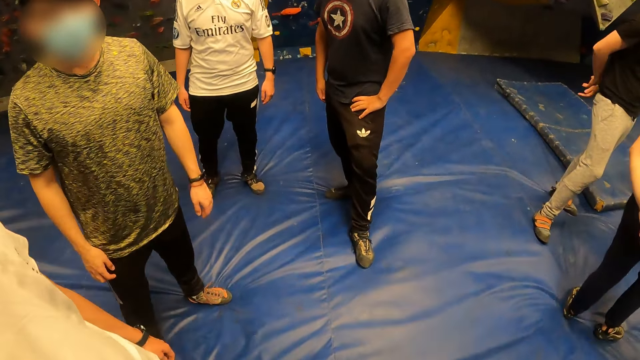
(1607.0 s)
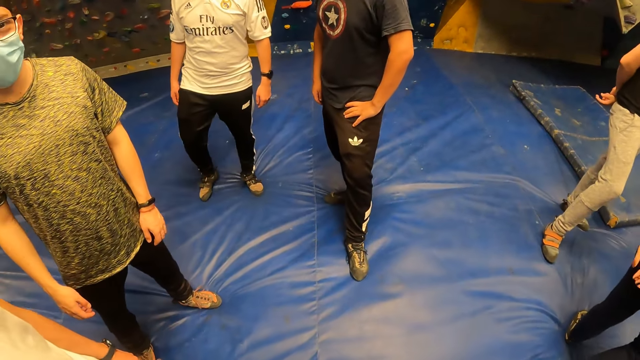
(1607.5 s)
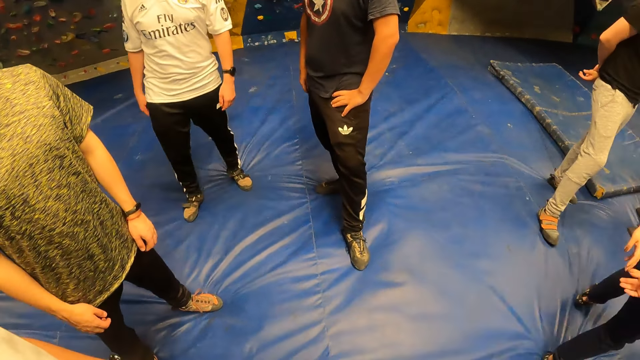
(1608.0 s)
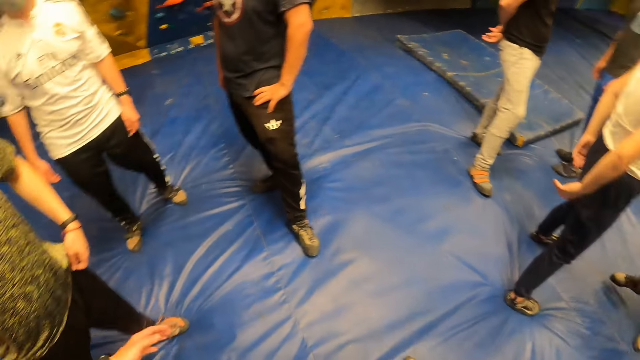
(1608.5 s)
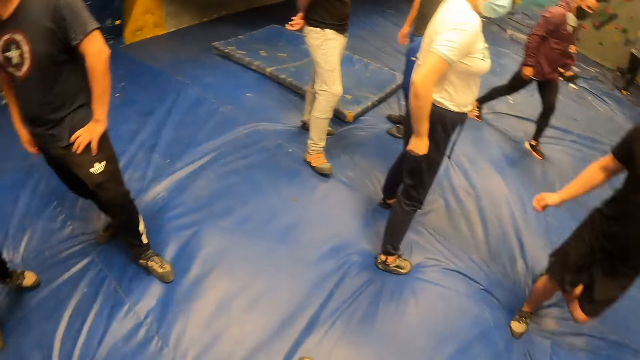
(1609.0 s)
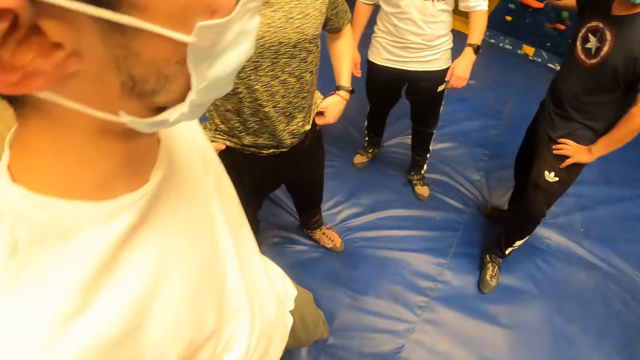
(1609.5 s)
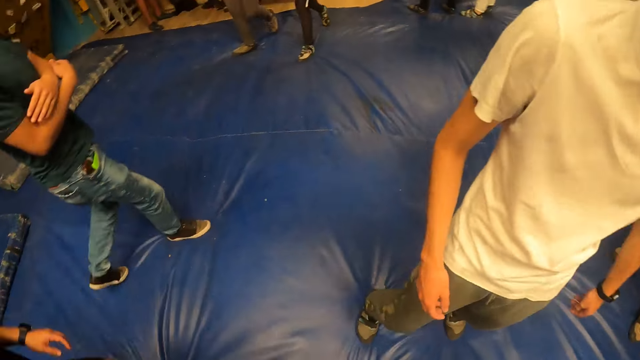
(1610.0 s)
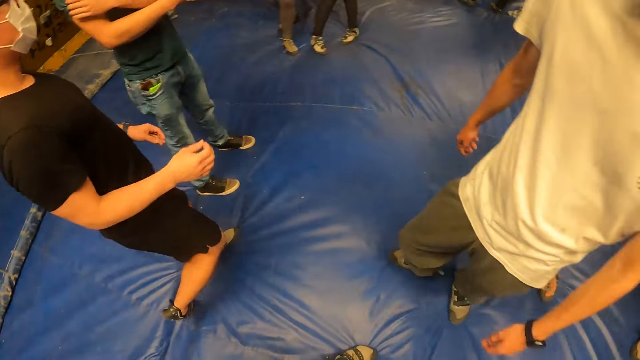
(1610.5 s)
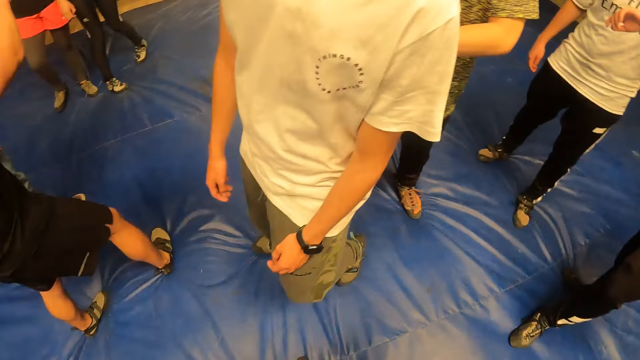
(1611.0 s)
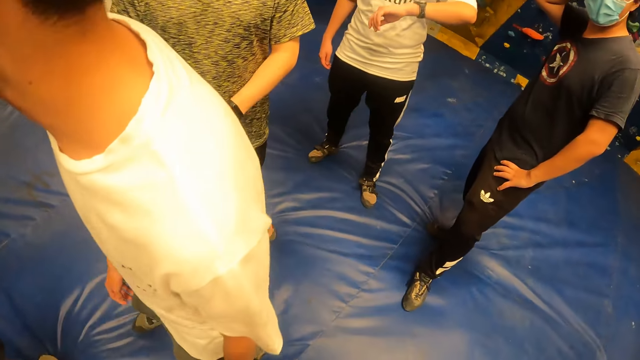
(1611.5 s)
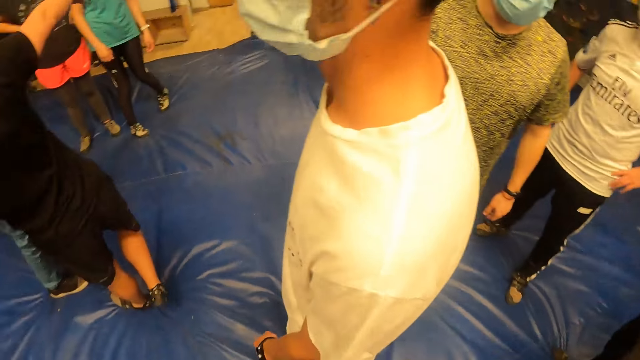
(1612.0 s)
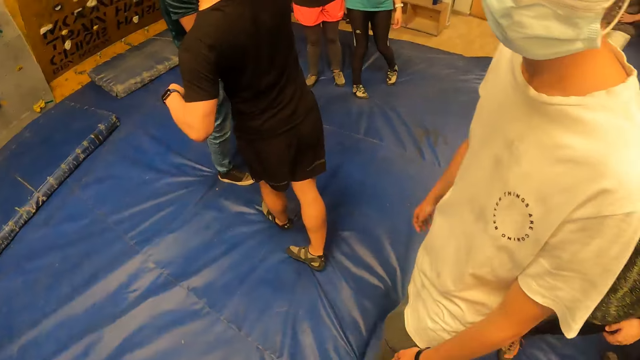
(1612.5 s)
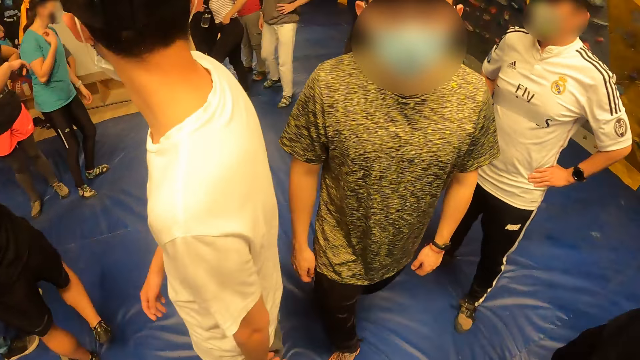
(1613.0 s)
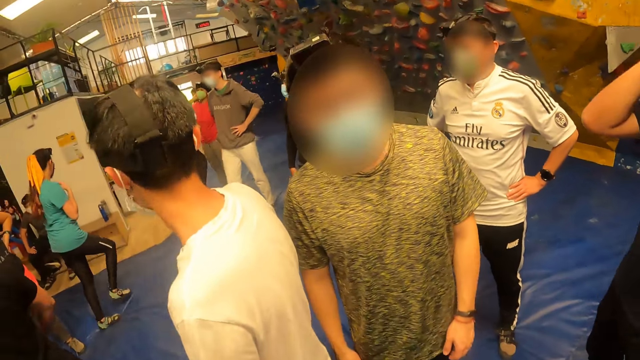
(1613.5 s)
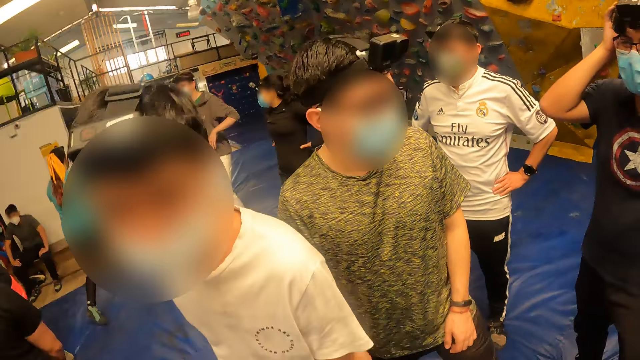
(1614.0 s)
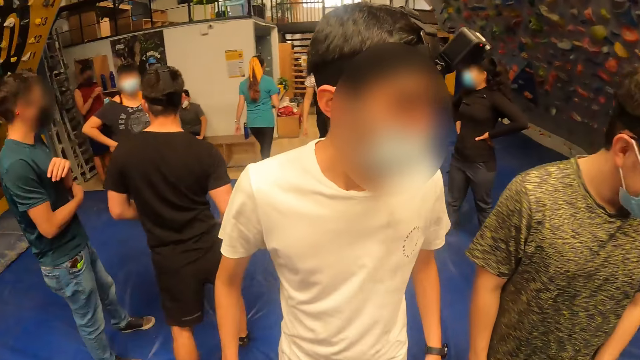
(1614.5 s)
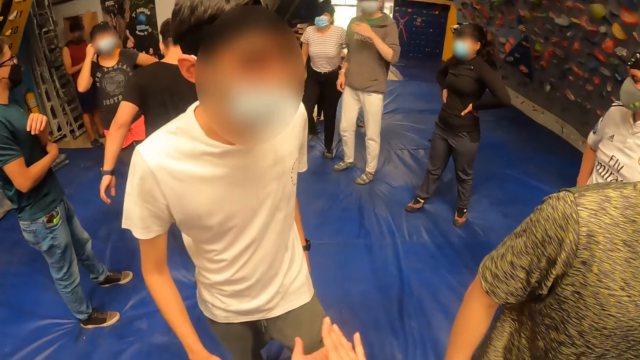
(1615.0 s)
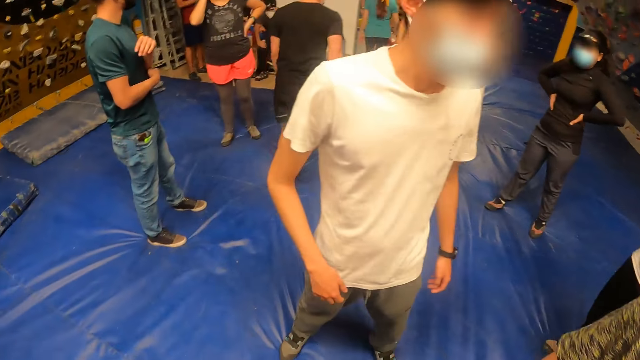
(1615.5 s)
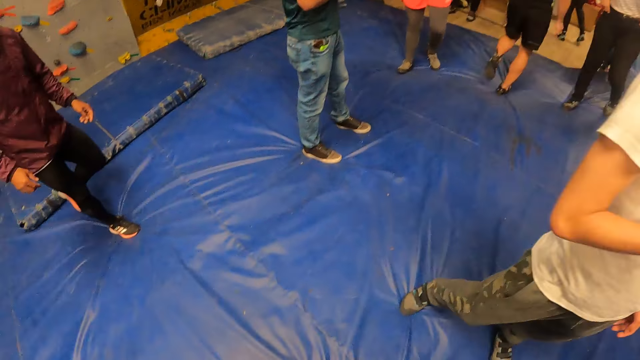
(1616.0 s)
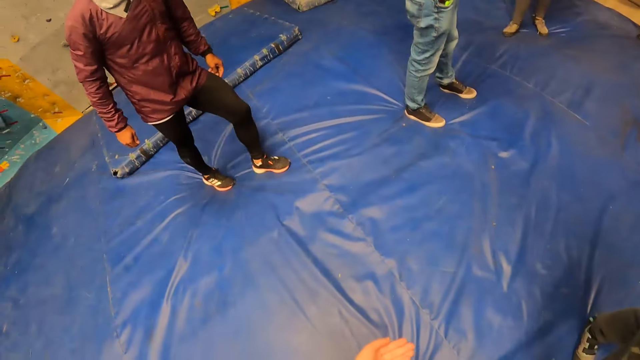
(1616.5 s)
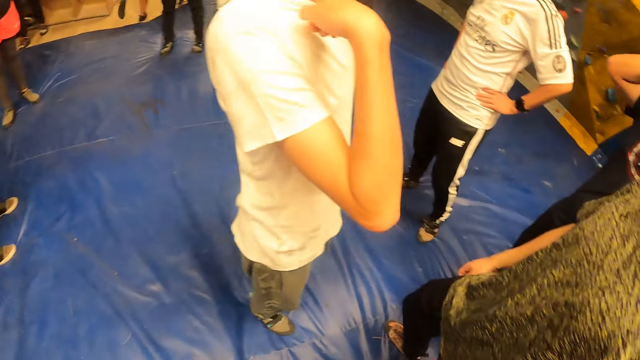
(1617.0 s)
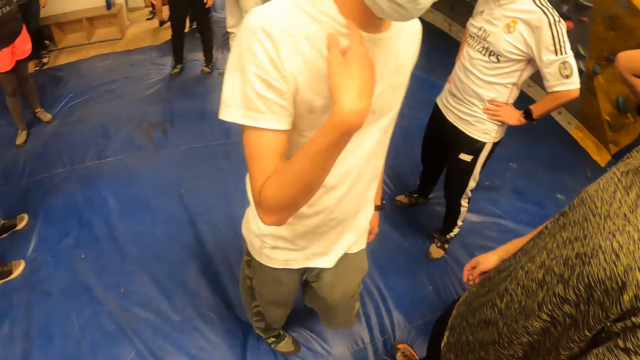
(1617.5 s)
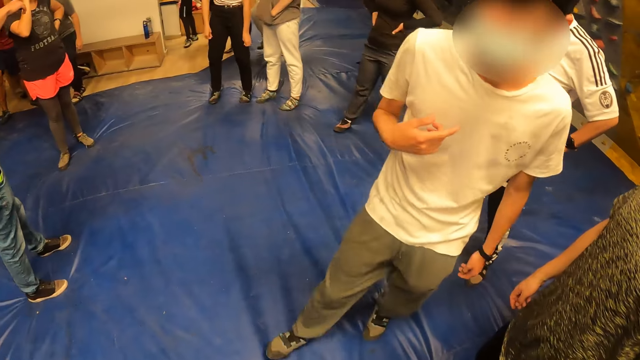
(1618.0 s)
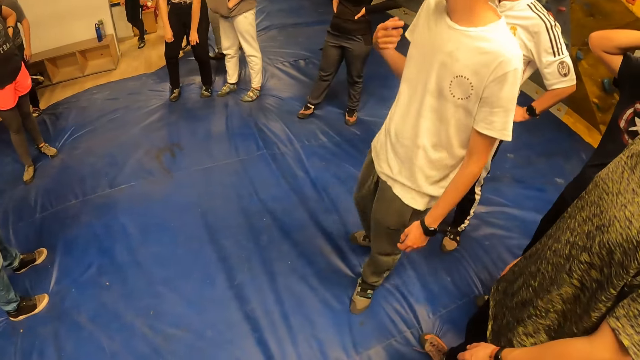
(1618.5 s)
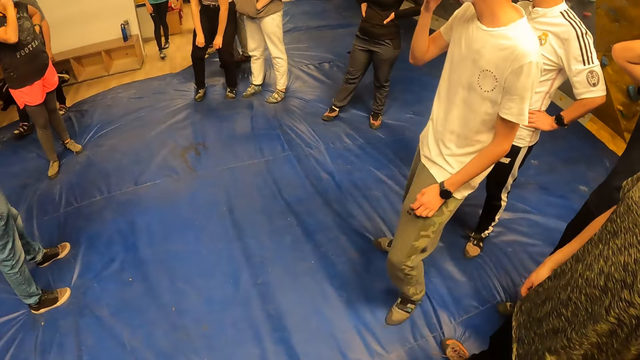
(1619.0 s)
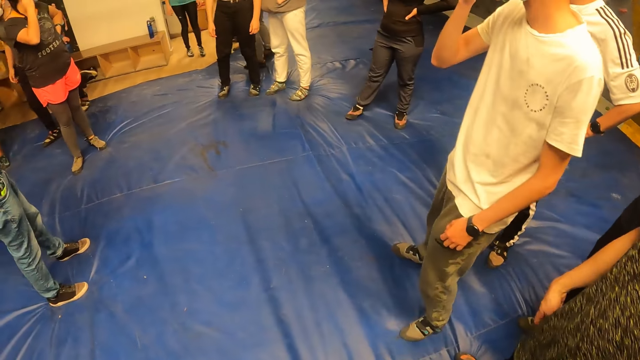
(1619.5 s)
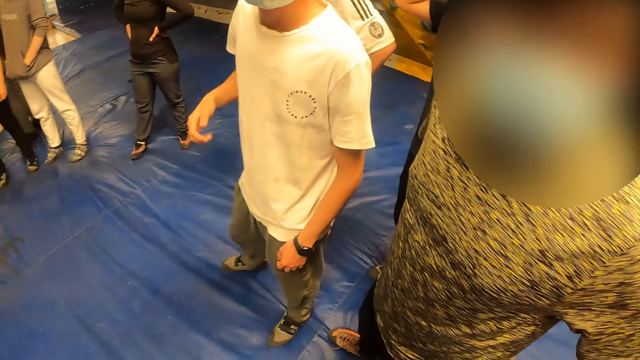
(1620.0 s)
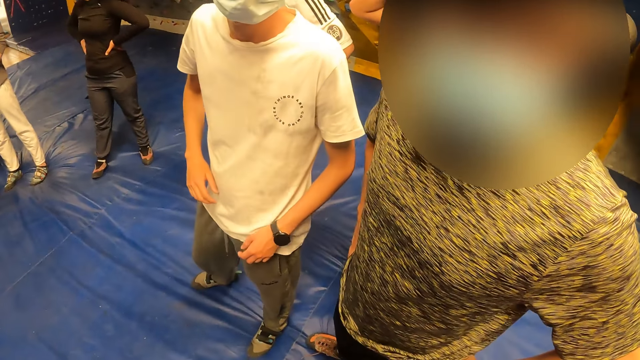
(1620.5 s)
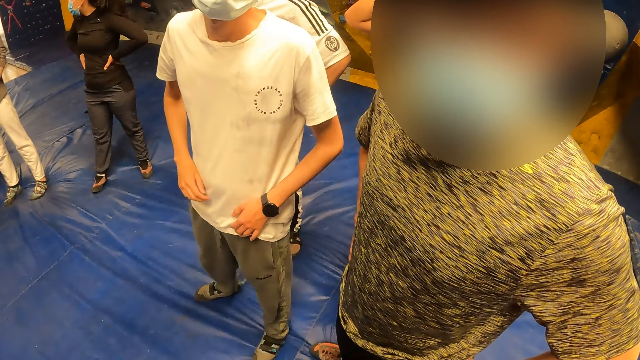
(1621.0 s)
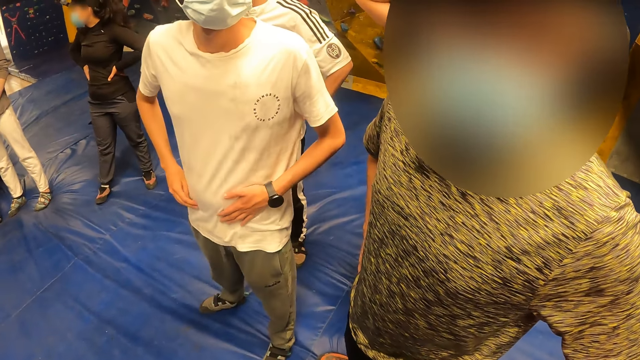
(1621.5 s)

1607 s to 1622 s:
The camera wearer stands. She looks around. She claps her hand. She looks around.

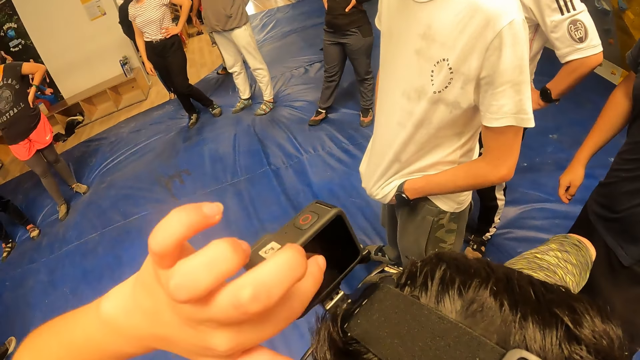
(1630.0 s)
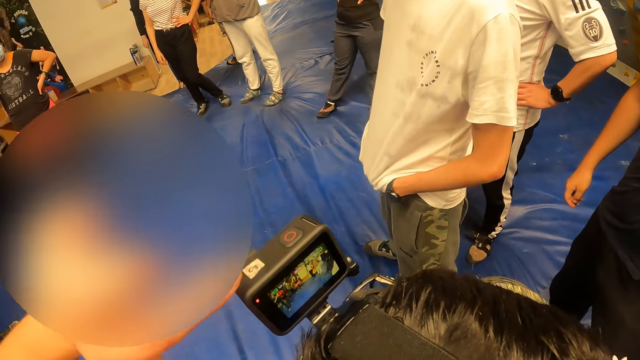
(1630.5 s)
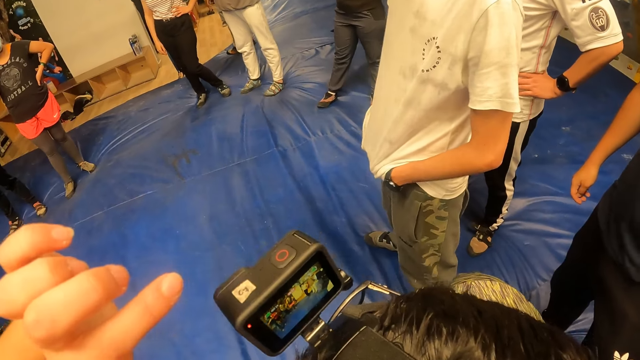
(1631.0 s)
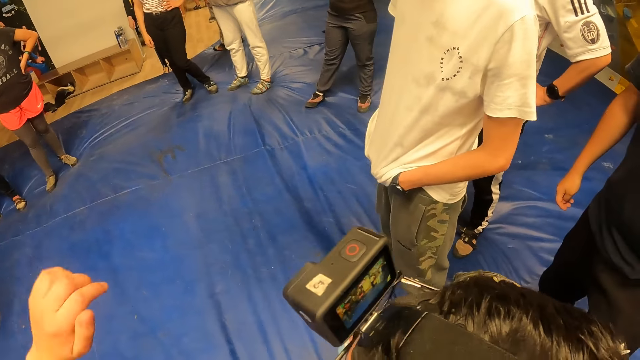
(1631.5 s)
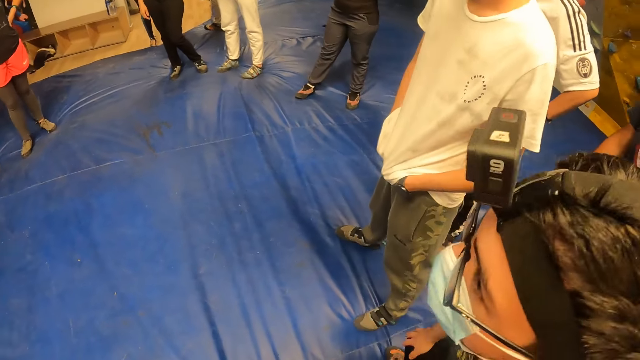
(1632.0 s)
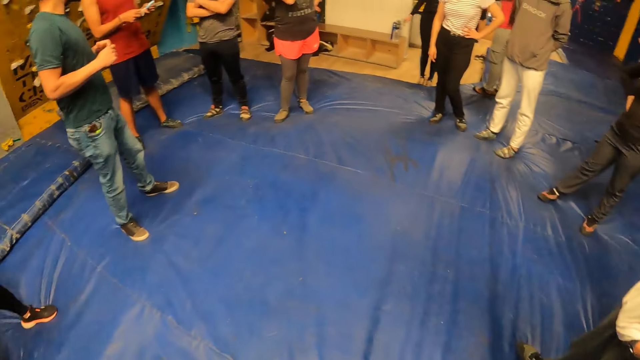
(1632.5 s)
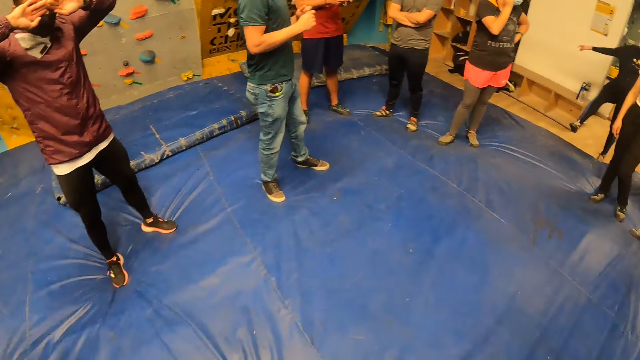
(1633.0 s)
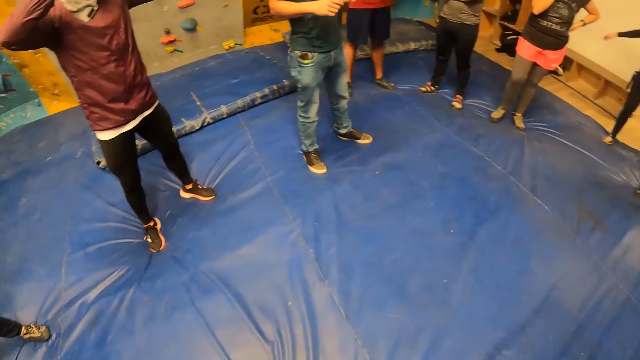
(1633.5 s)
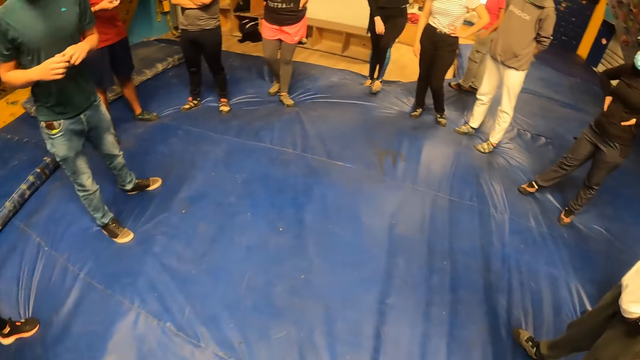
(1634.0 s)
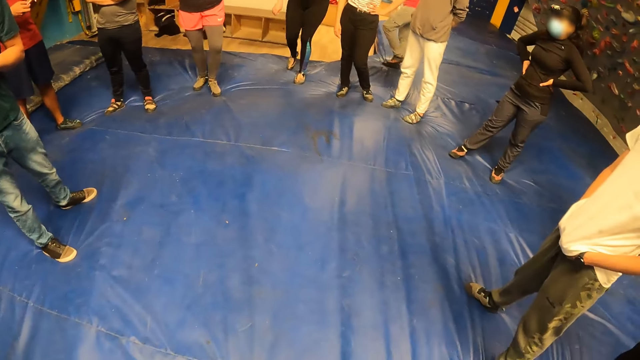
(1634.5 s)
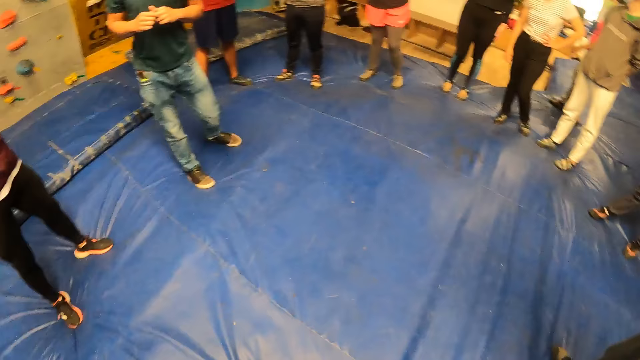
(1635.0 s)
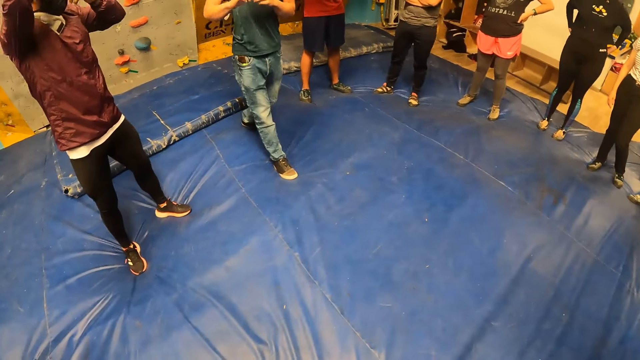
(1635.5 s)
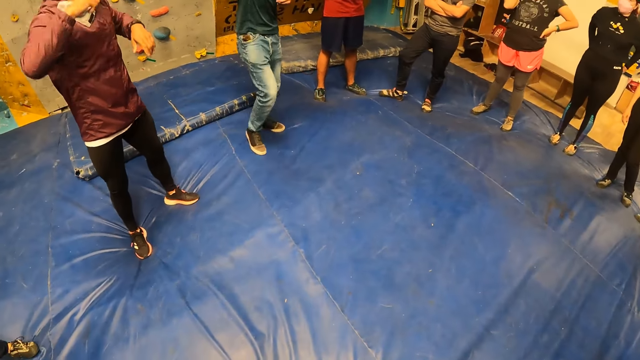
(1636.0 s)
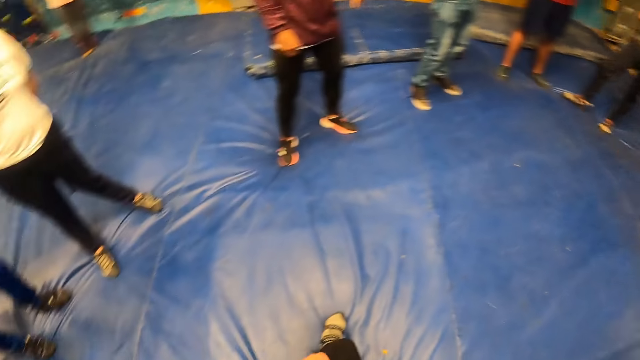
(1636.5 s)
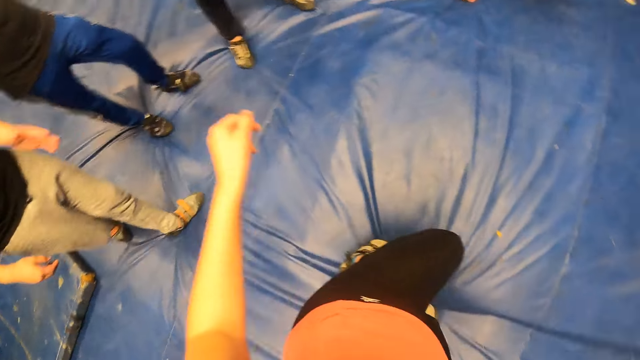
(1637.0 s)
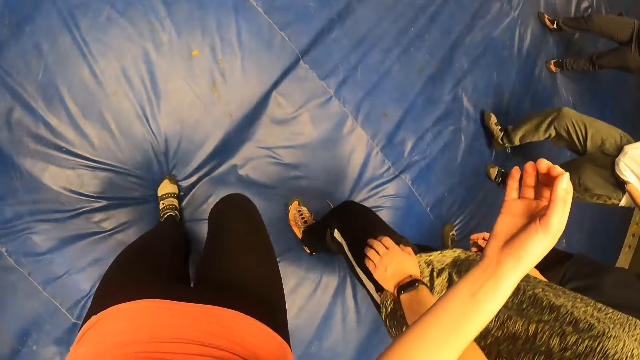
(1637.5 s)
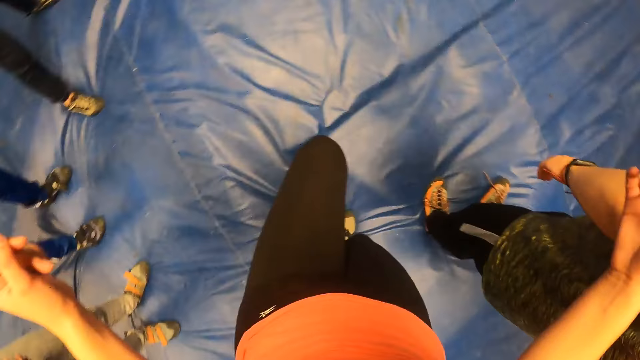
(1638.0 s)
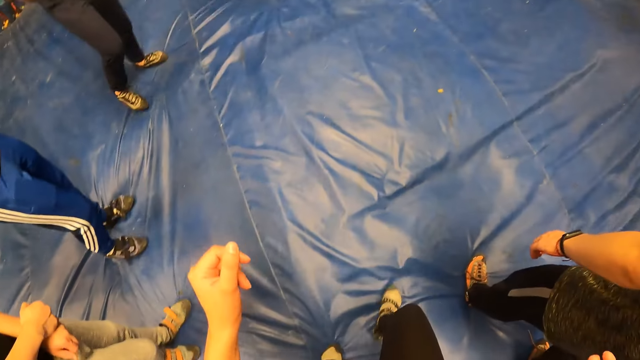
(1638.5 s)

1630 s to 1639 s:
The camera wearer touches a camera on the man's head. They look around.
